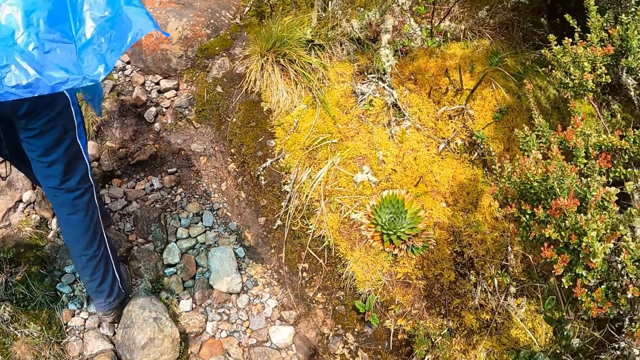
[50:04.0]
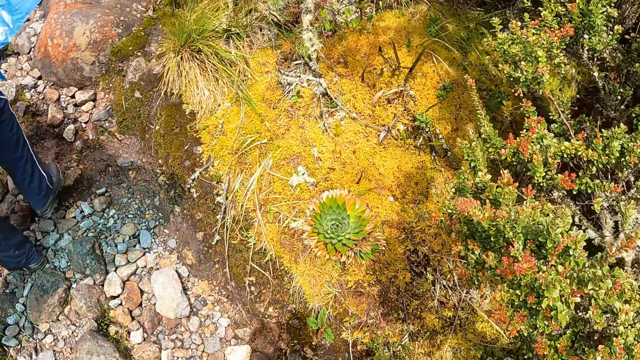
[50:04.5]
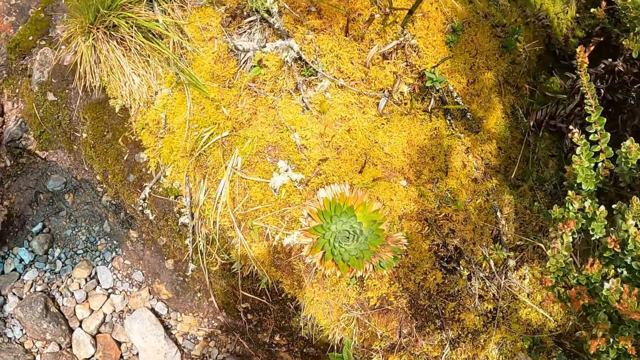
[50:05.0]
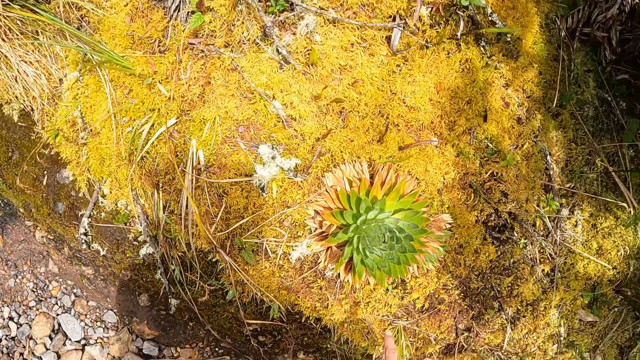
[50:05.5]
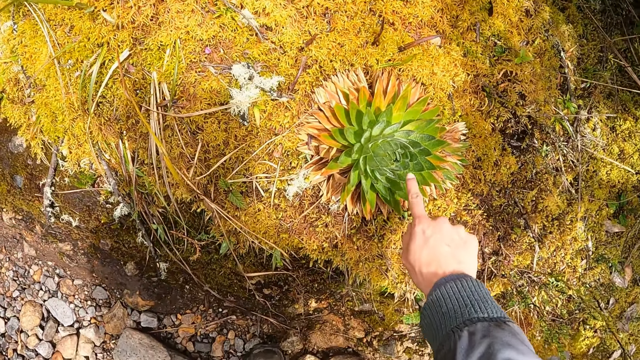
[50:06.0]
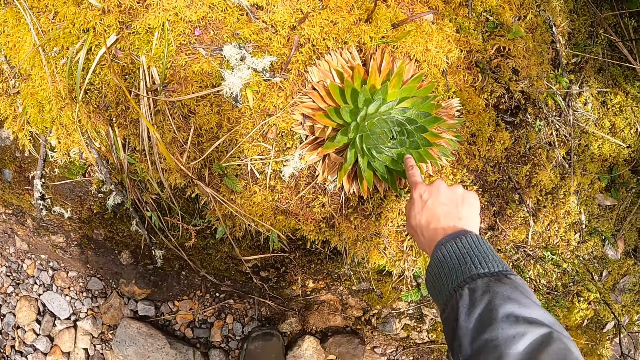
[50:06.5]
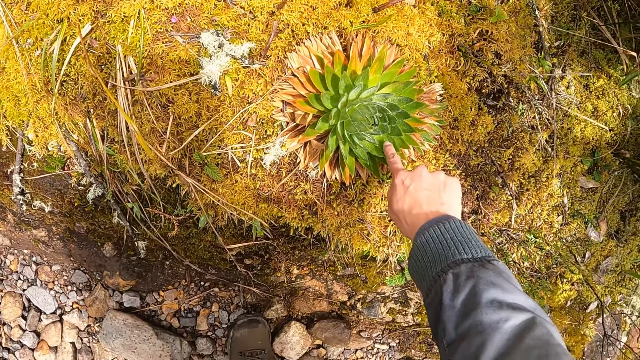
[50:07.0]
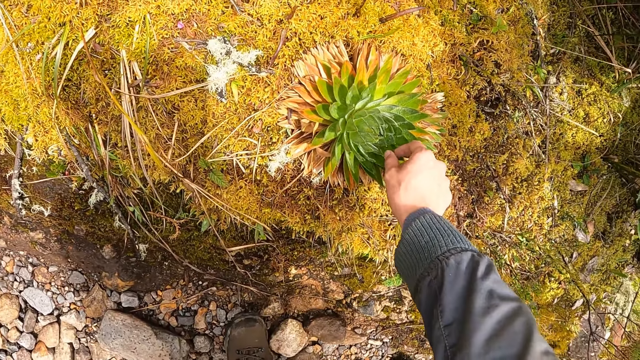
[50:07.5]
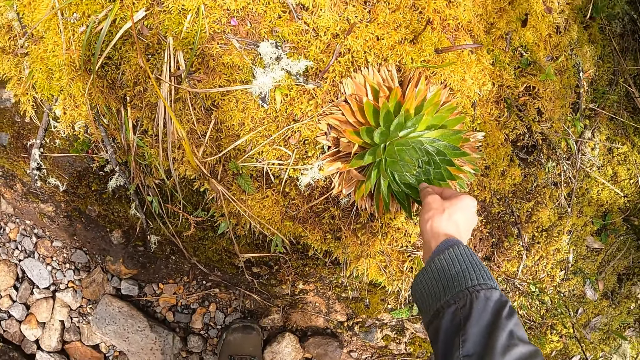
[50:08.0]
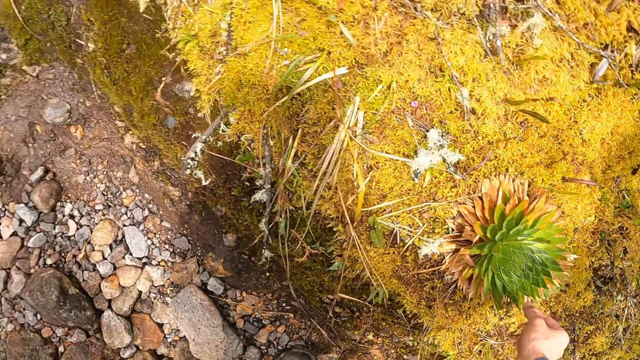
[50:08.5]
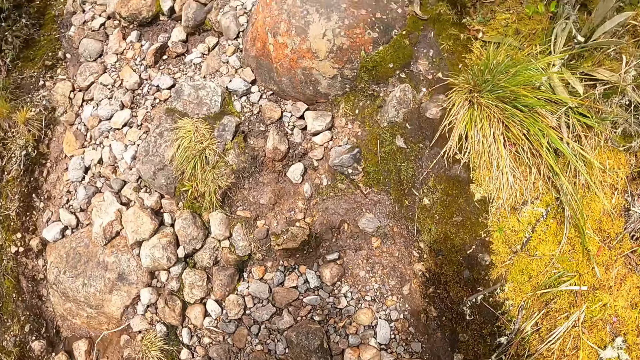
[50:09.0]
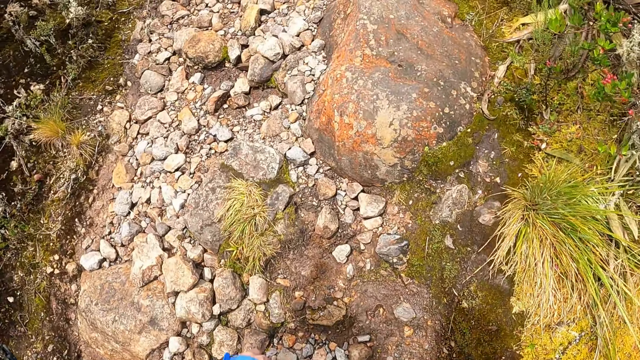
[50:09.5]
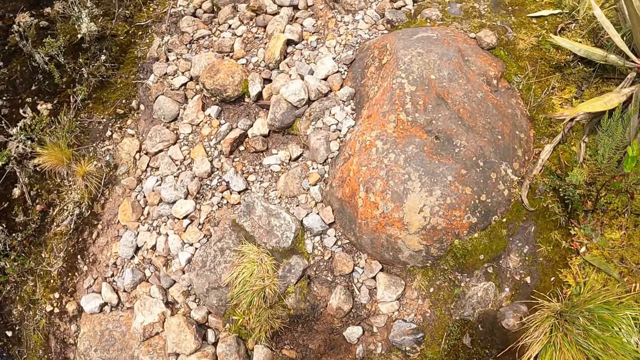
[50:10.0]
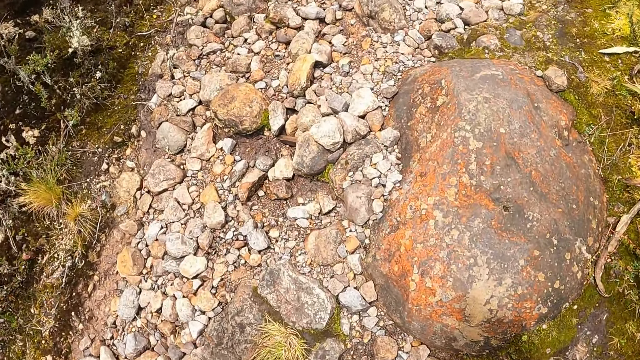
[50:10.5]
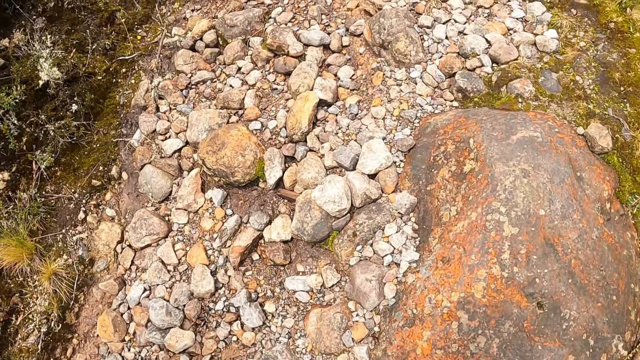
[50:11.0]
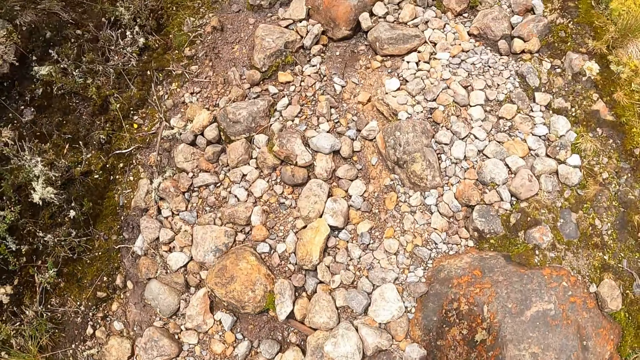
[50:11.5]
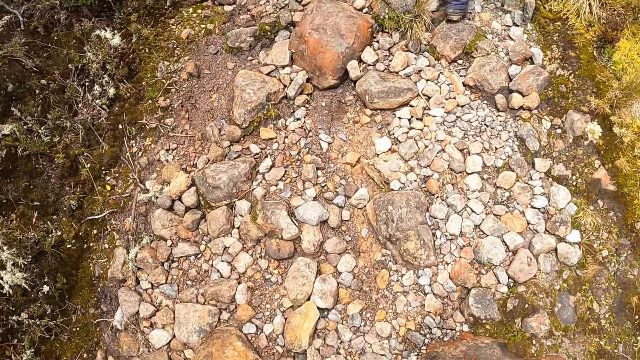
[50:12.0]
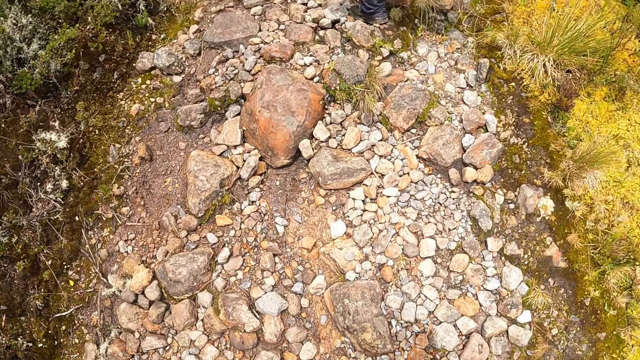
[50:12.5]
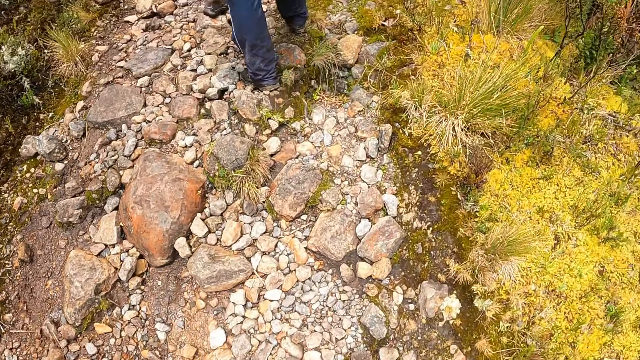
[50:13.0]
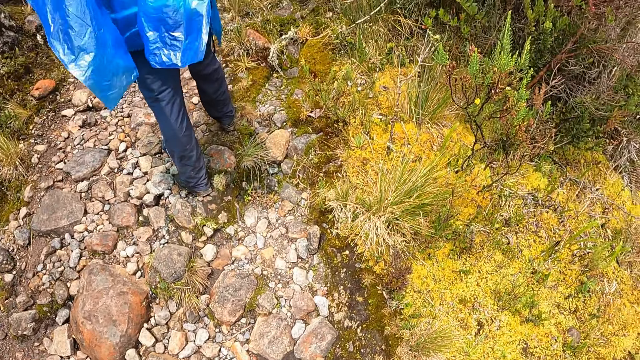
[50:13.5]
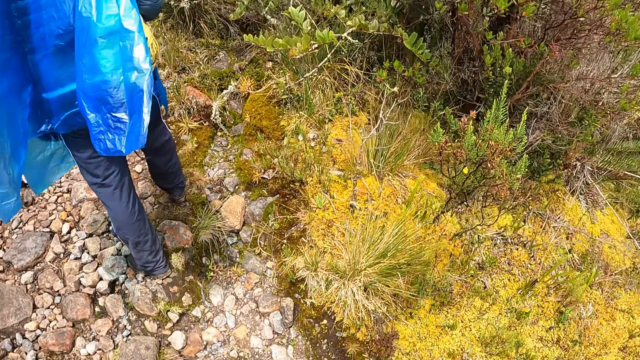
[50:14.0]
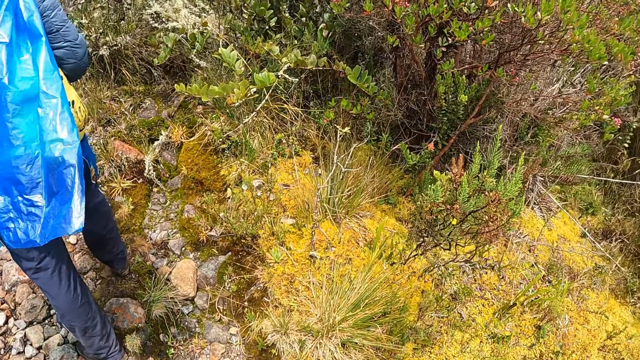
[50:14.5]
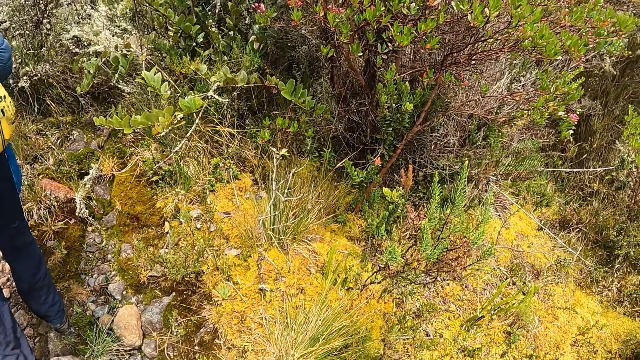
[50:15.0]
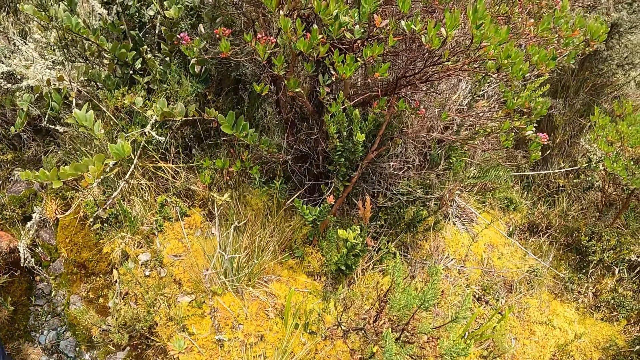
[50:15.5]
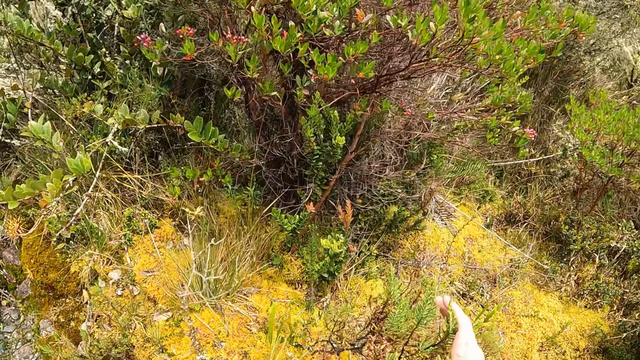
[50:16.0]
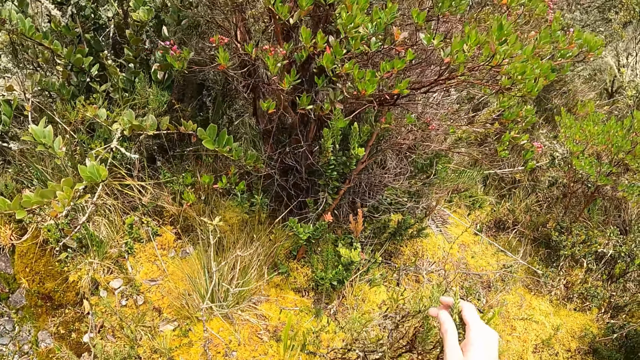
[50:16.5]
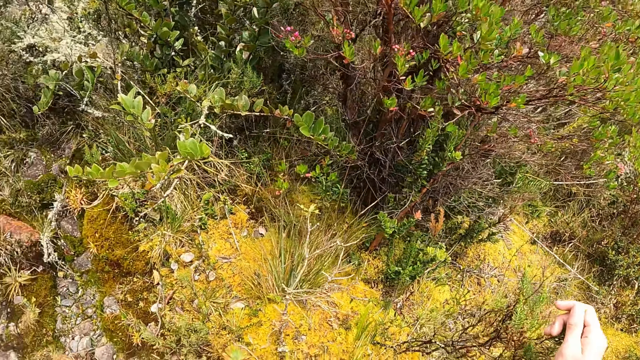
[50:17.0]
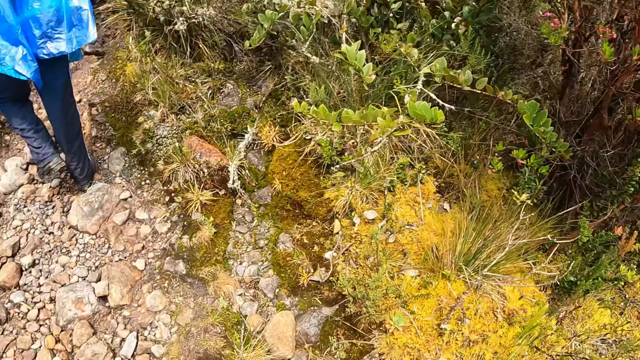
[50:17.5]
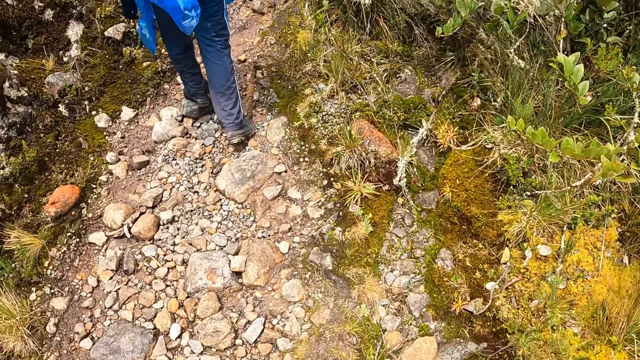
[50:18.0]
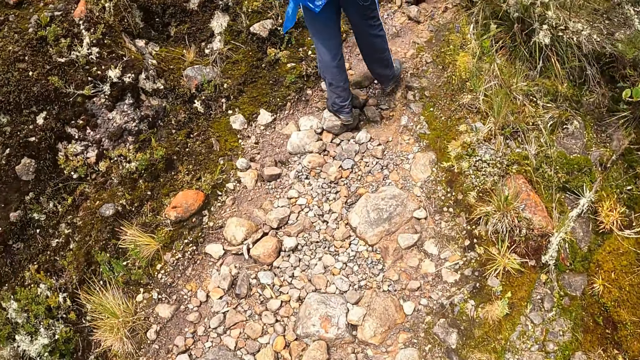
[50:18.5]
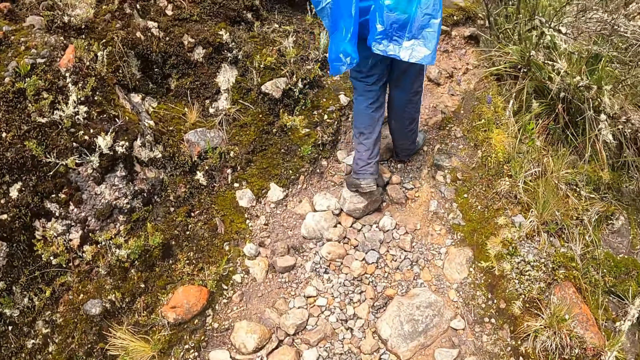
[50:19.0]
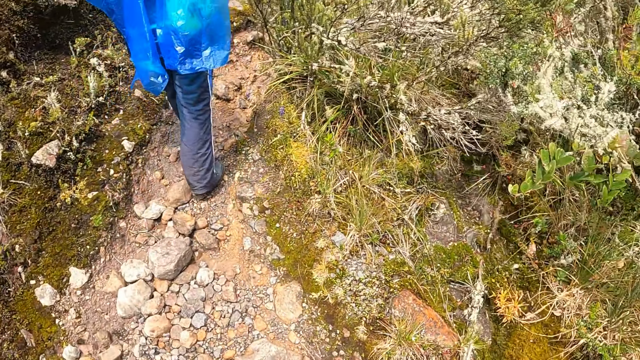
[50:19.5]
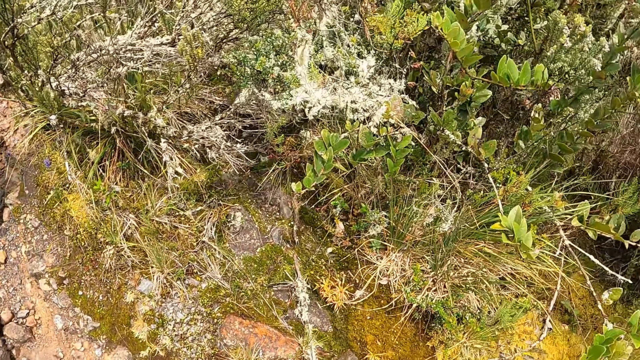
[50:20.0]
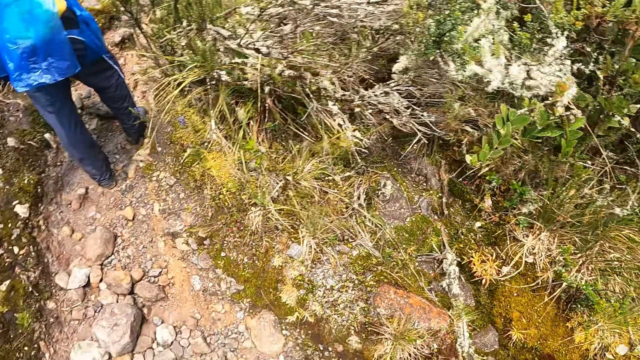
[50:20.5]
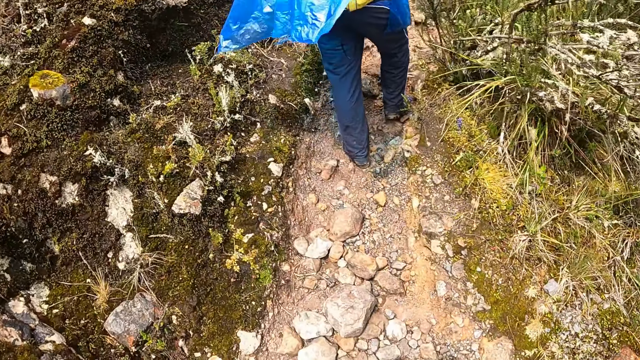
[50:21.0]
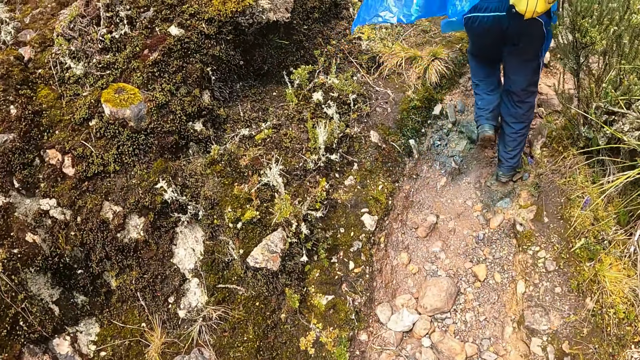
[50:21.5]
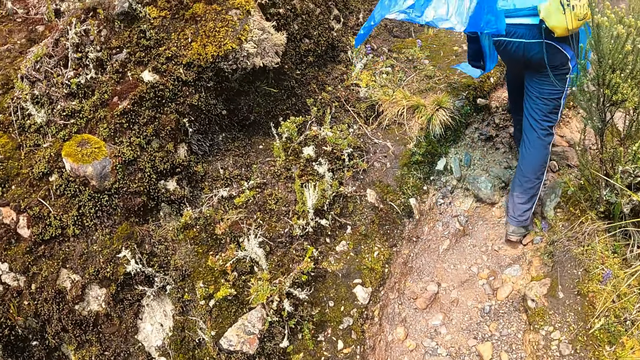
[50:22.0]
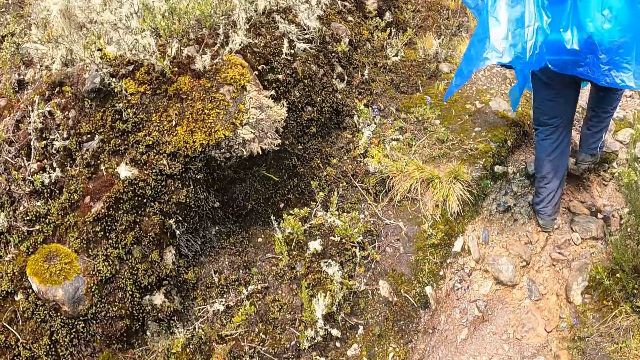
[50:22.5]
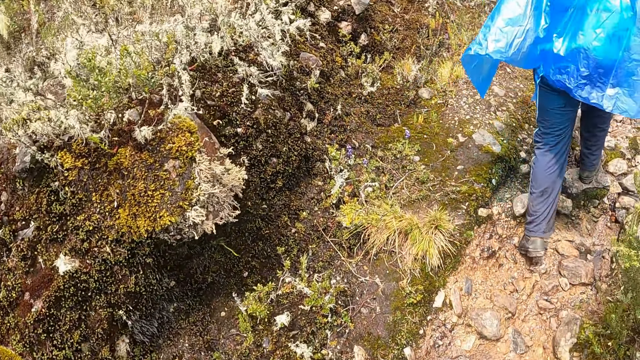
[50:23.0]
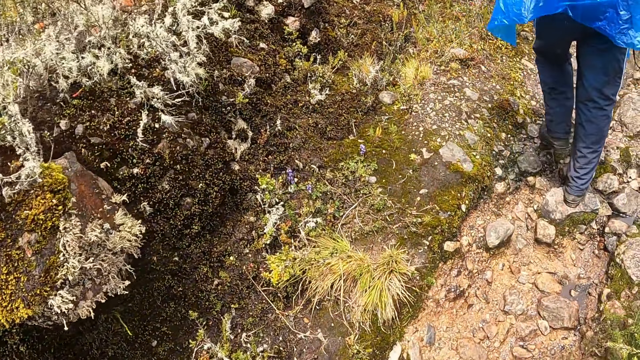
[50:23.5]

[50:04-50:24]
The camera wearer touches an aloe vera on the hill with her right hand. She inspects a plant. She follows a man. She touches a pine tree with her right hand. She stares at a thicket. She inspects a plant. She follows the man.
